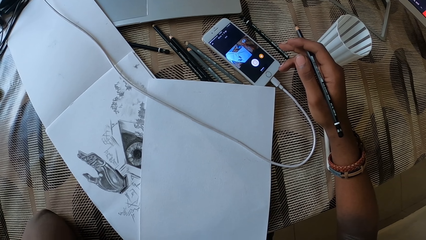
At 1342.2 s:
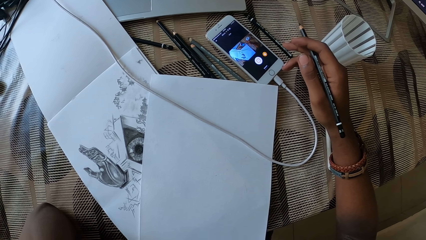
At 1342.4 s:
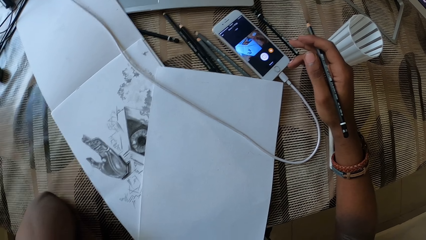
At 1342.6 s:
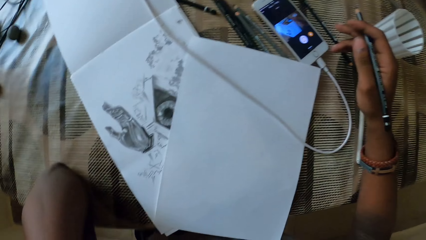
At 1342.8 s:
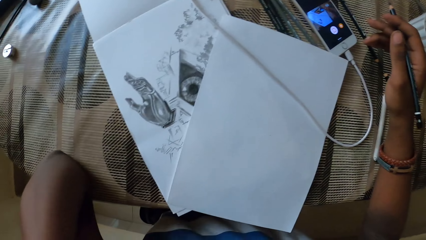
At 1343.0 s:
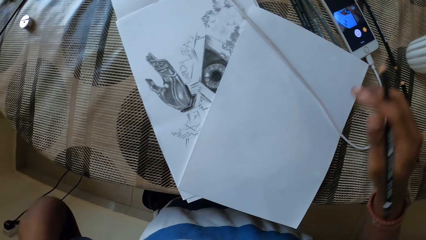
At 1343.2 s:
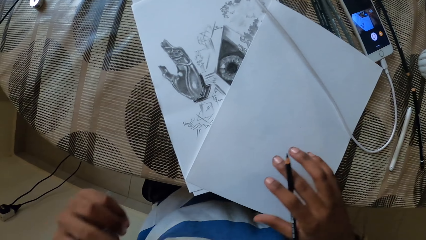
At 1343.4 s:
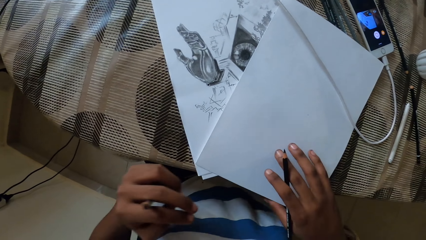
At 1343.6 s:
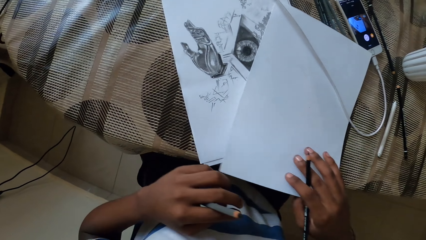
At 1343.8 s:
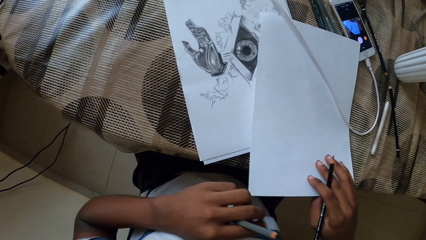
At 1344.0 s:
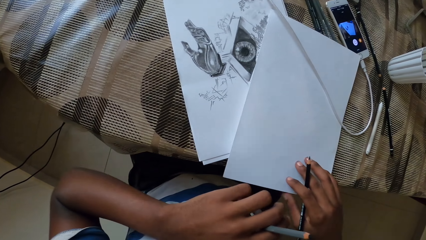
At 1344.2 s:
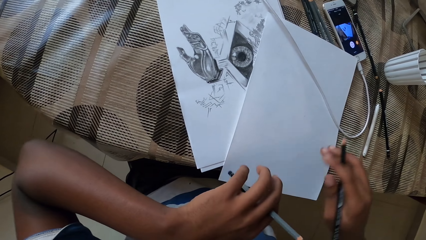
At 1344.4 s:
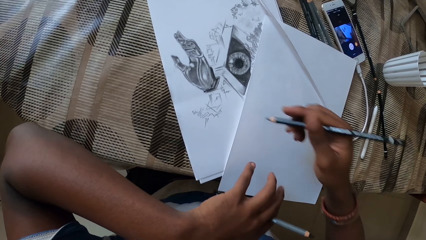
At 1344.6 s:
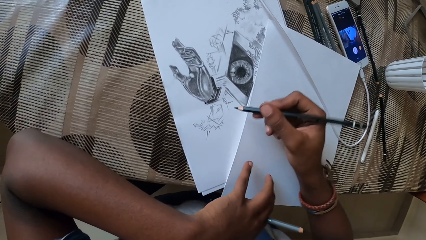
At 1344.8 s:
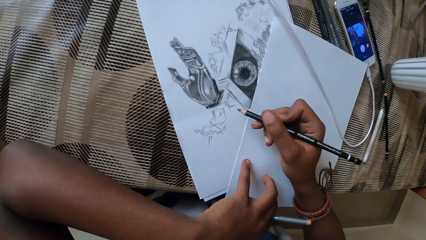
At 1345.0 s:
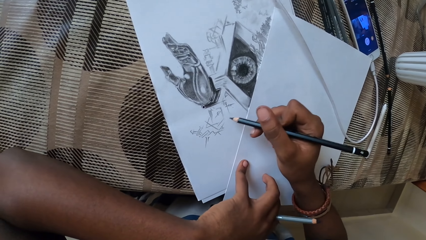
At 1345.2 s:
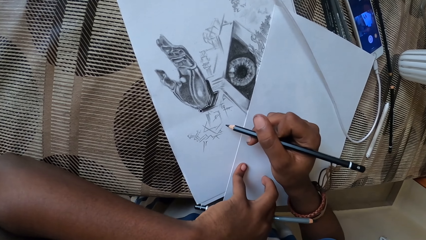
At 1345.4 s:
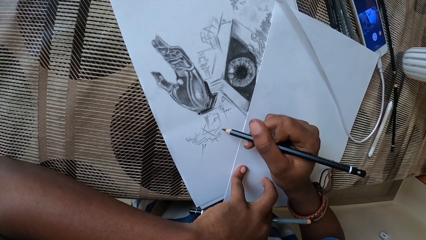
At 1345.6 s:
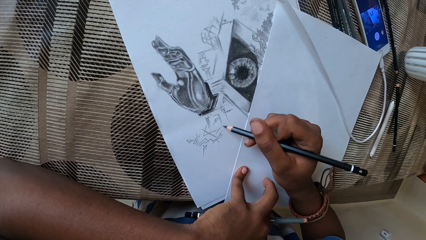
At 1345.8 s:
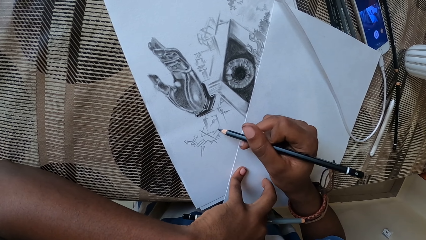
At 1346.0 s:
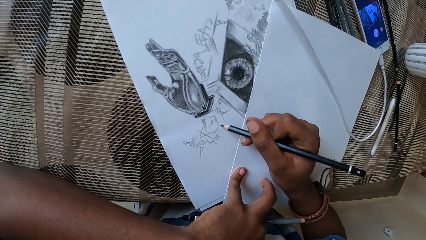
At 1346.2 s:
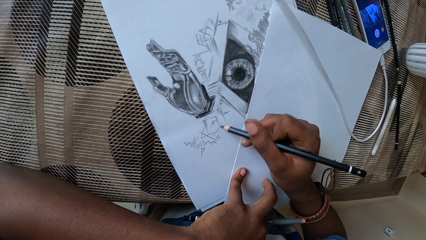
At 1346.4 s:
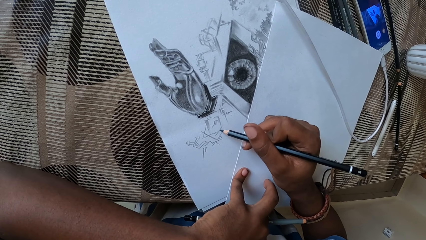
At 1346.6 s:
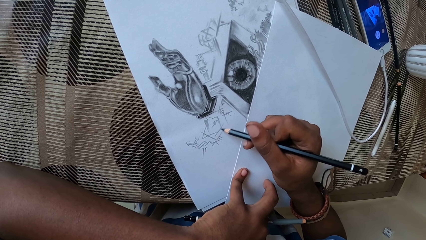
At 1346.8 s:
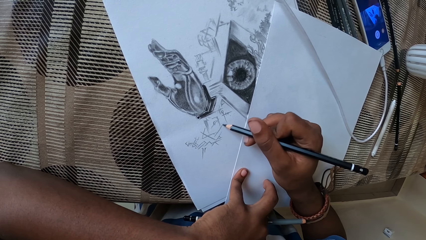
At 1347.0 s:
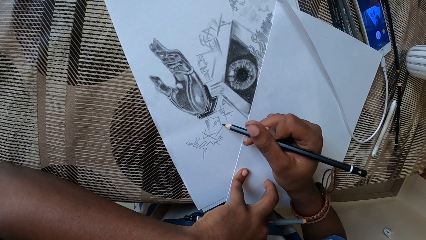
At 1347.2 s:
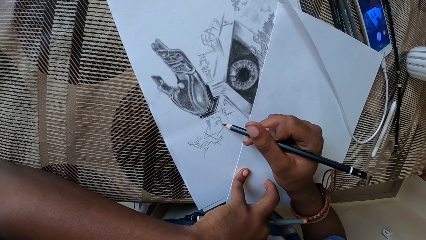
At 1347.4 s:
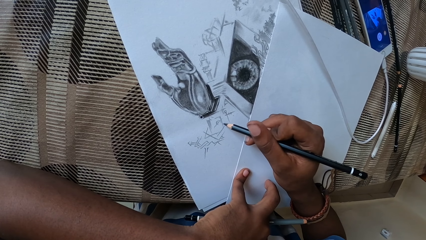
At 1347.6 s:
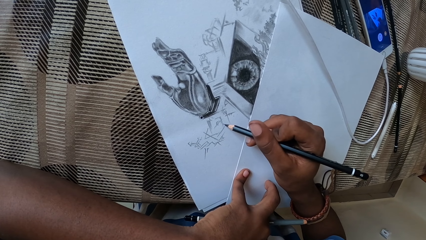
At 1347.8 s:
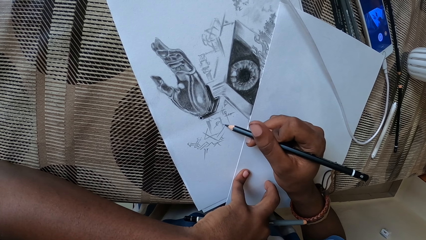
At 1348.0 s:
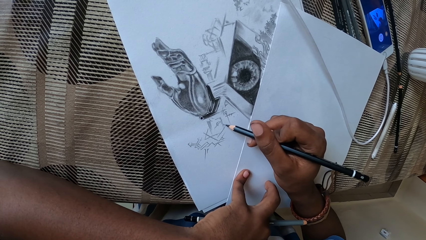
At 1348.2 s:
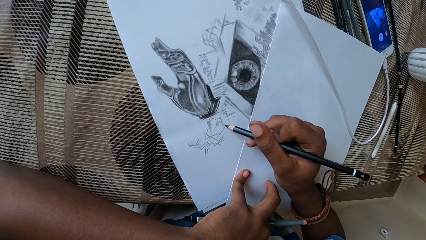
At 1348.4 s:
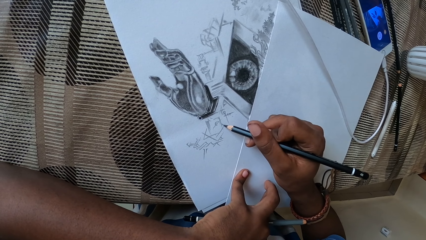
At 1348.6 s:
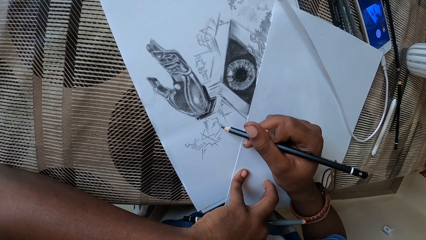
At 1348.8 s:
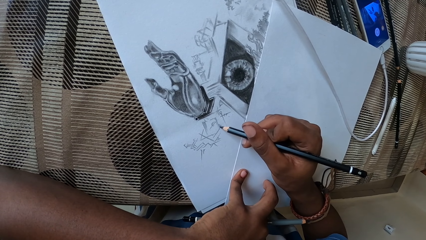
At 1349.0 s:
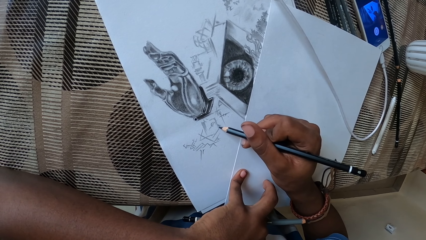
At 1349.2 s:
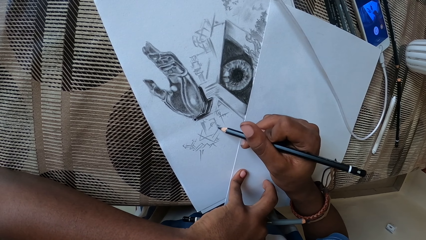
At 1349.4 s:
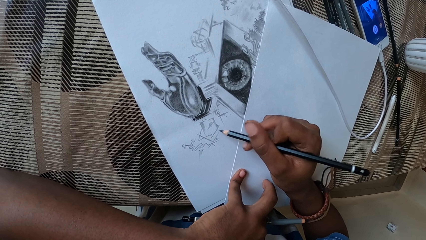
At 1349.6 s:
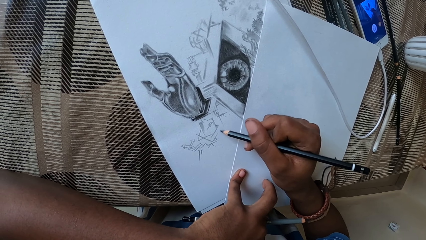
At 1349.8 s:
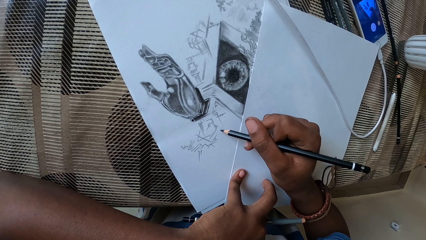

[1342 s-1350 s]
The camera wearer adjusts the paper with the right hand. They draw on the piece of paper using a pencil.

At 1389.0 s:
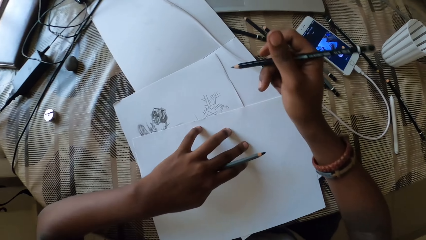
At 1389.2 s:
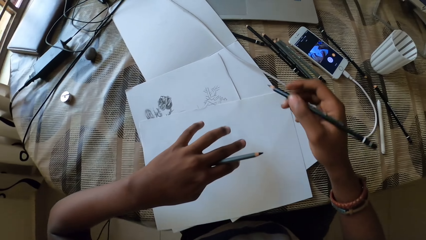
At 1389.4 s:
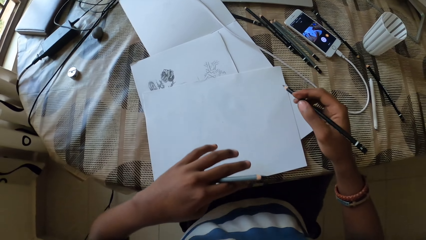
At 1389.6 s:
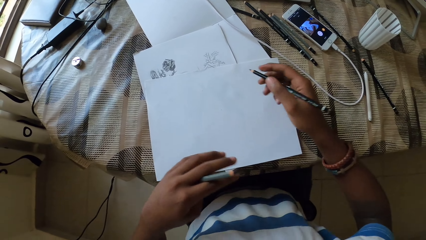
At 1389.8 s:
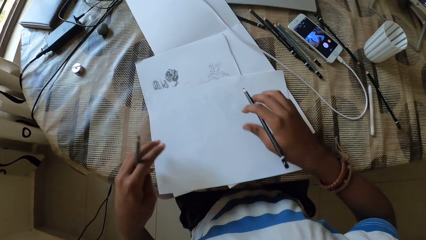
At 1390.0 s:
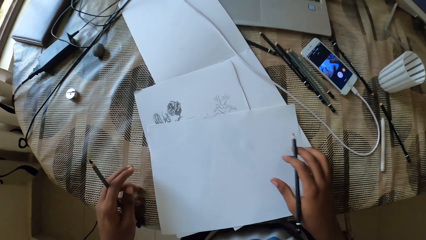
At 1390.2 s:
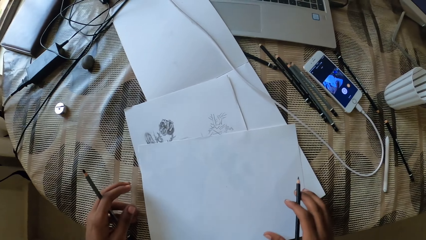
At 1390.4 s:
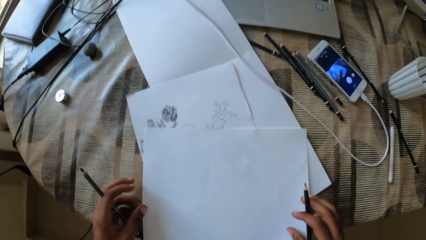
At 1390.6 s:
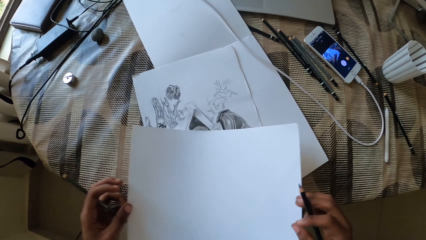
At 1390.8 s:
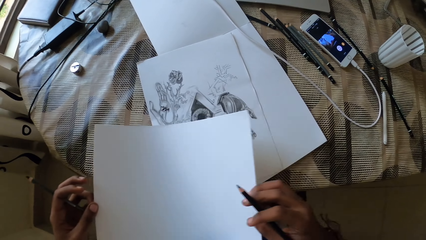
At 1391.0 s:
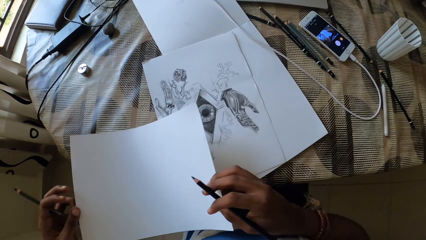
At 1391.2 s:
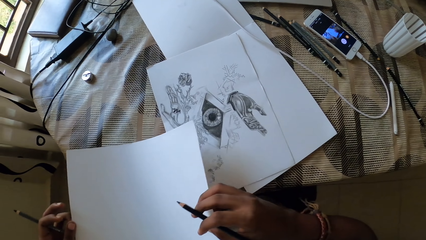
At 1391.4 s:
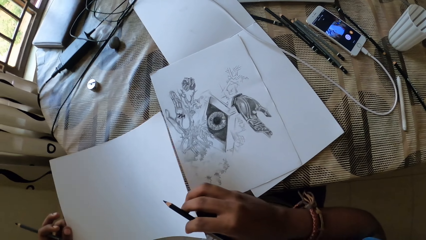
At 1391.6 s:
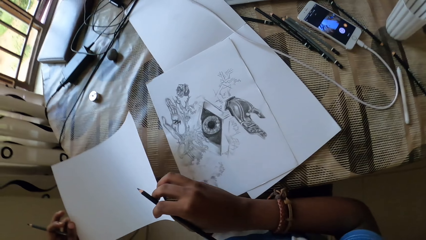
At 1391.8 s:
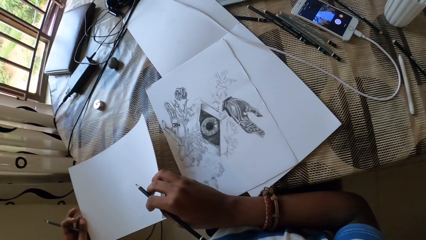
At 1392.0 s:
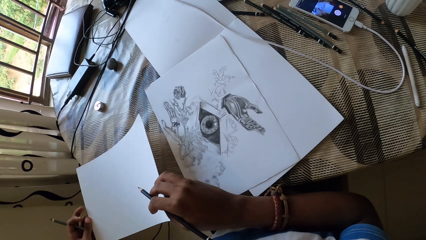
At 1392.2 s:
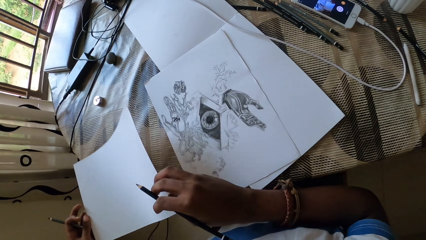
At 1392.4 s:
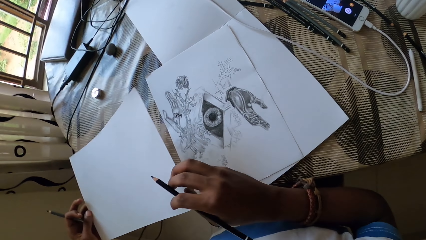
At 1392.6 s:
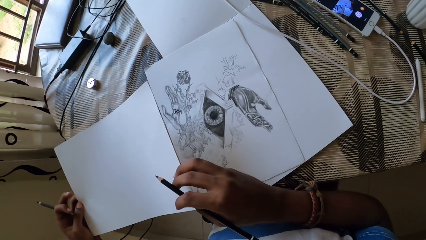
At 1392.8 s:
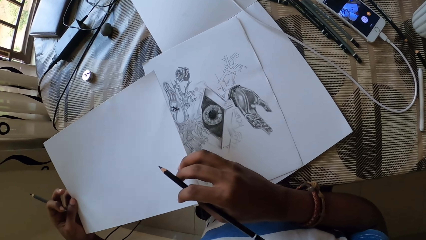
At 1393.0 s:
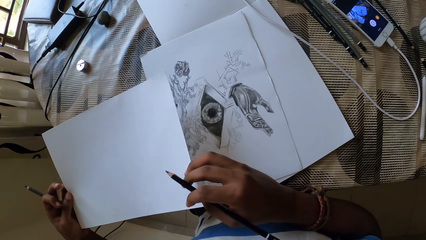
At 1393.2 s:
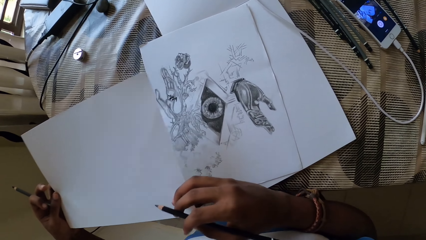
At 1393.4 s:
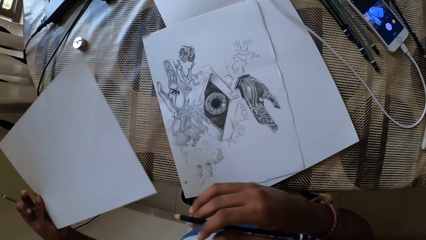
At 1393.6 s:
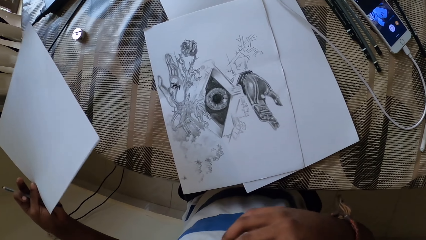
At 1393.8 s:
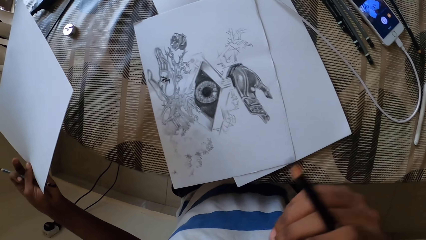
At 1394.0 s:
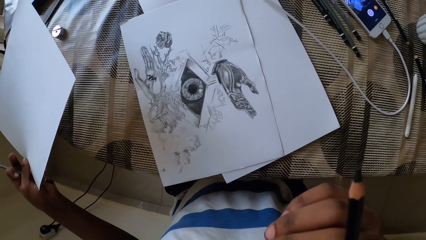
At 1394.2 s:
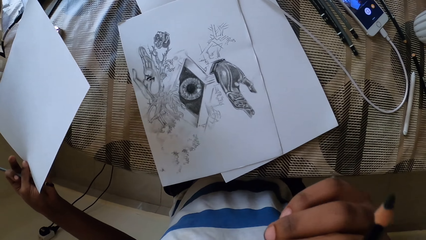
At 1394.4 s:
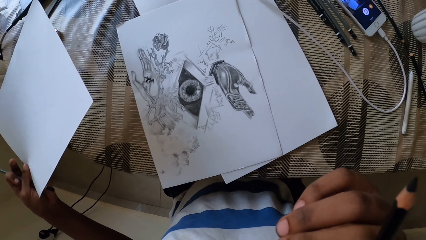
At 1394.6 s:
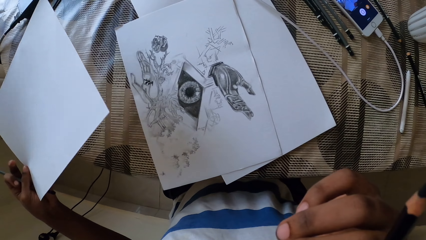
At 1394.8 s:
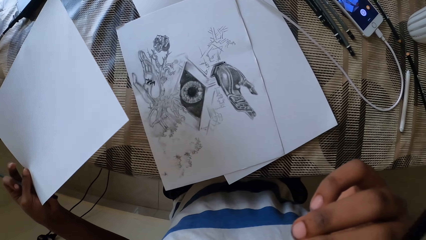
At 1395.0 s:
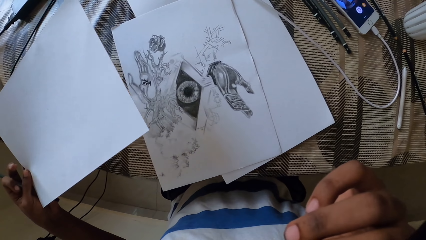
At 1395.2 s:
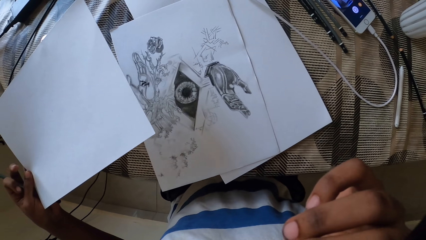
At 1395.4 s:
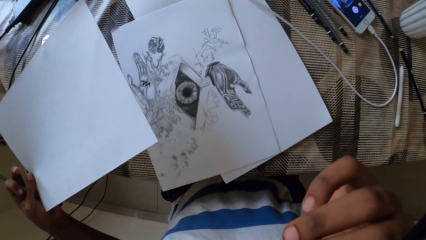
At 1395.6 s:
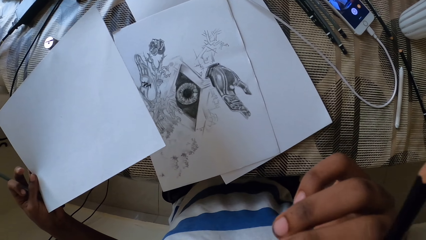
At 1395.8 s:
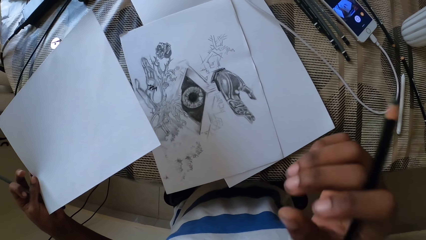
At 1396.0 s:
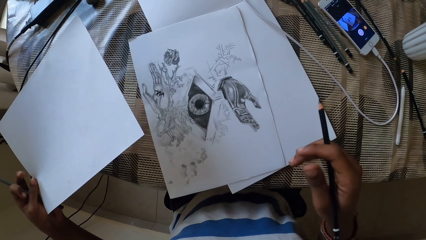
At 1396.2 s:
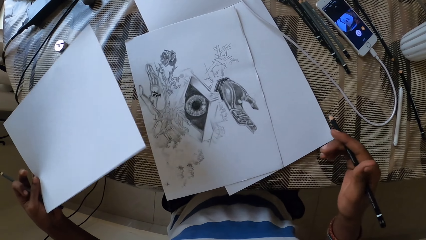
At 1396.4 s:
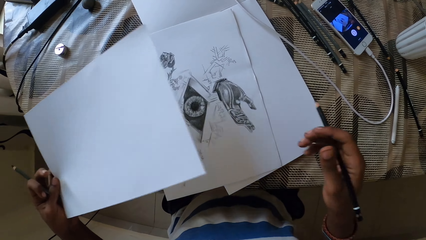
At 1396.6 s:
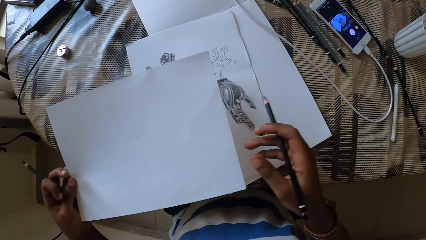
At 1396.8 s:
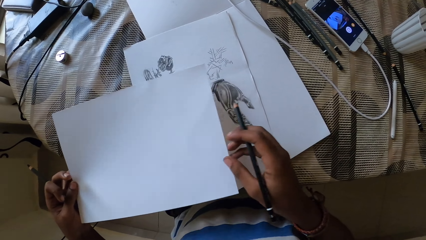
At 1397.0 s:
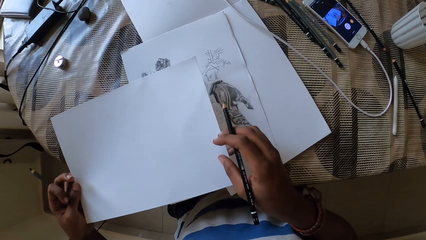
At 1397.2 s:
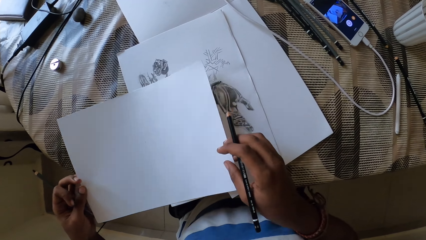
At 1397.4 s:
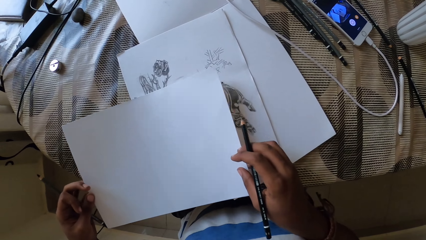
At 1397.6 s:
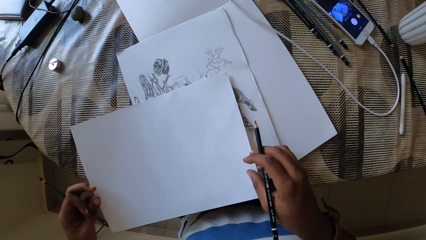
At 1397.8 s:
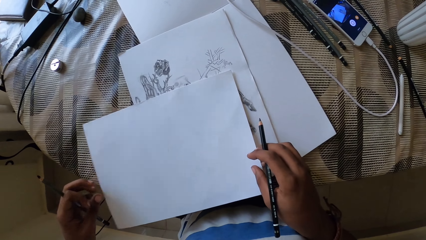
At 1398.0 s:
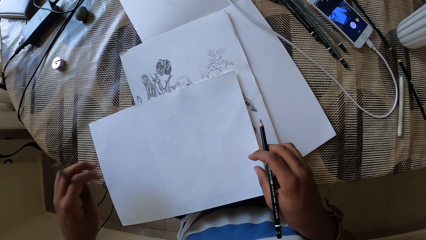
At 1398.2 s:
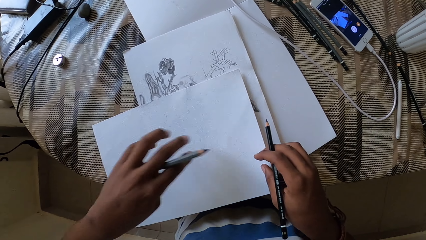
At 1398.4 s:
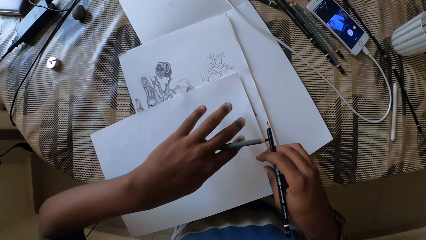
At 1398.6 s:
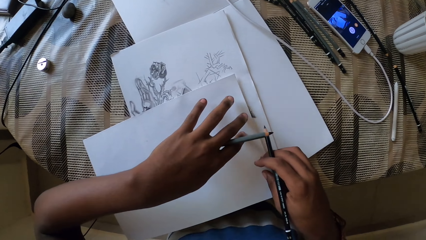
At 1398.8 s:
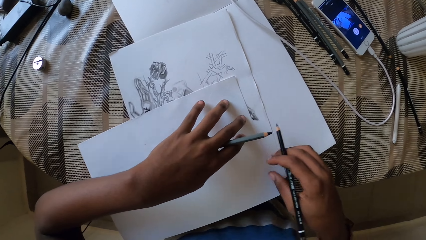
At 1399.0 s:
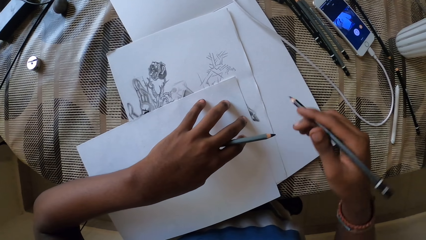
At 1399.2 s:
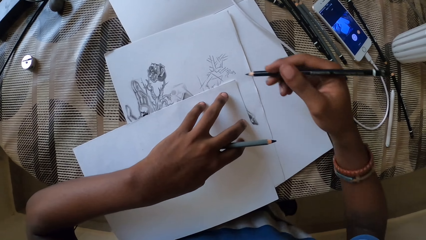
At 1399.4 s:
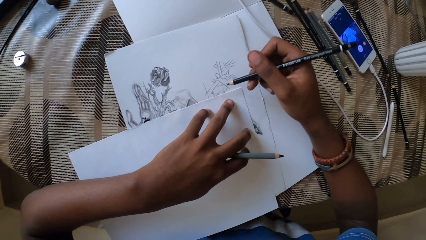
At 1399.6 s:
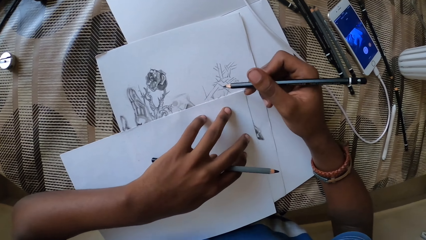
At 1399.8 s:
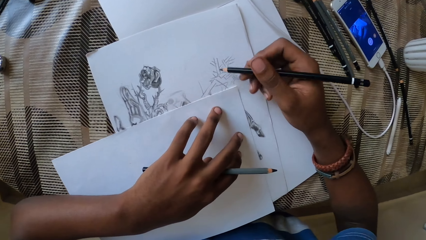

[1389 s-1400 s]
The camera wearer picks up the papers on the table with both hands. They touch the face with the right hand, place the papers on the table, and cover a drawing on a paper with a white paper.
